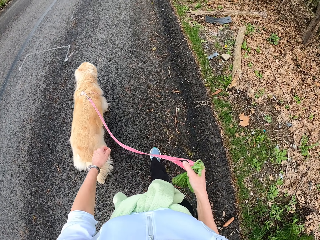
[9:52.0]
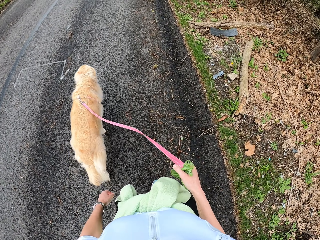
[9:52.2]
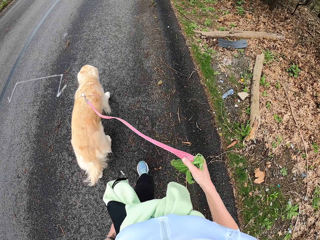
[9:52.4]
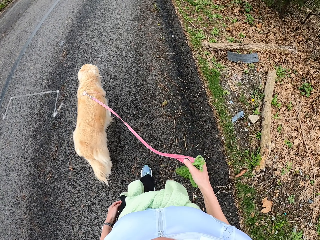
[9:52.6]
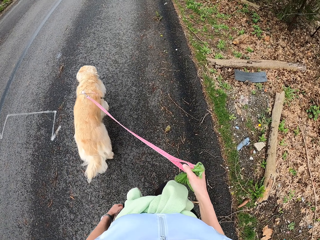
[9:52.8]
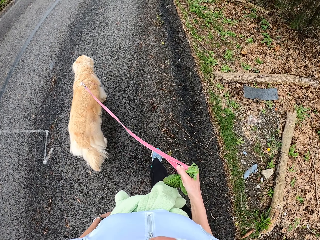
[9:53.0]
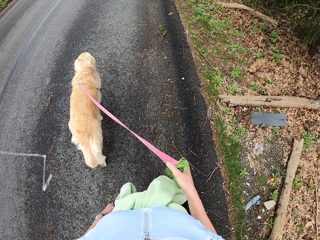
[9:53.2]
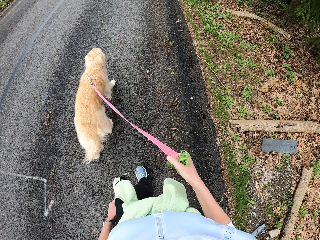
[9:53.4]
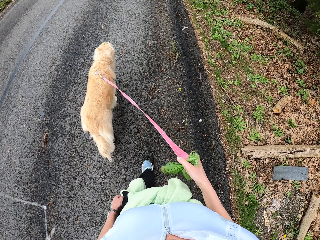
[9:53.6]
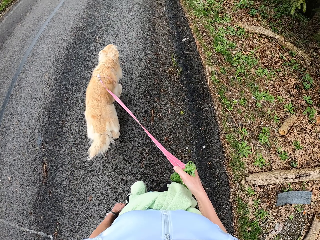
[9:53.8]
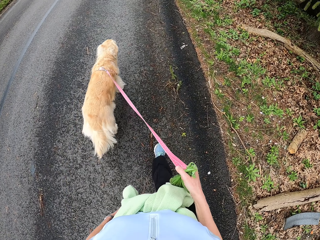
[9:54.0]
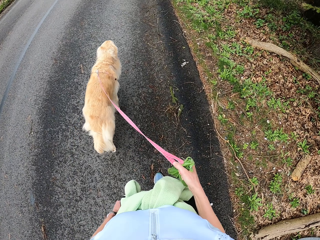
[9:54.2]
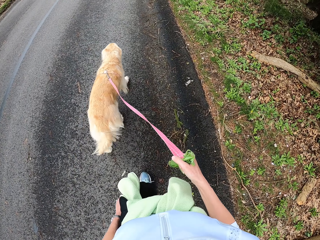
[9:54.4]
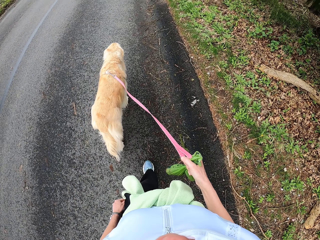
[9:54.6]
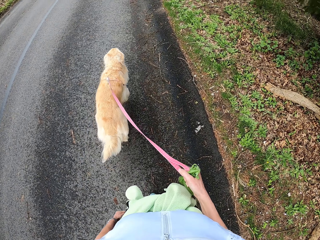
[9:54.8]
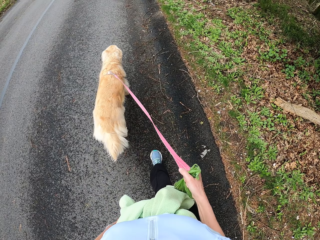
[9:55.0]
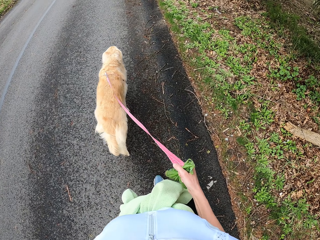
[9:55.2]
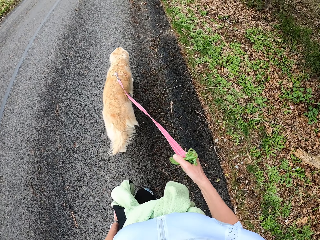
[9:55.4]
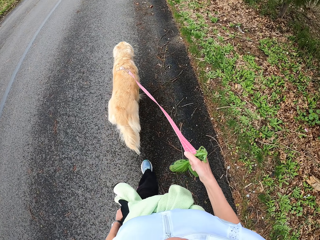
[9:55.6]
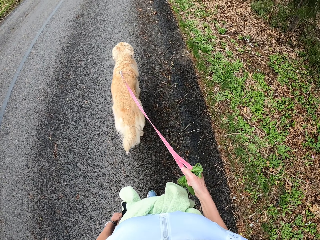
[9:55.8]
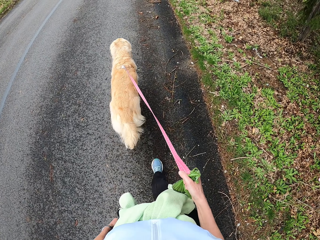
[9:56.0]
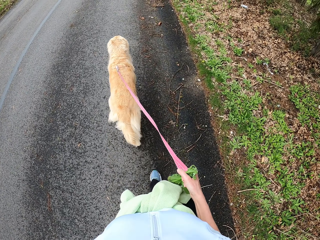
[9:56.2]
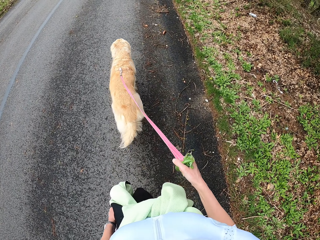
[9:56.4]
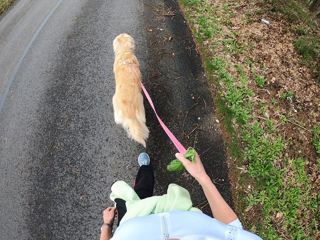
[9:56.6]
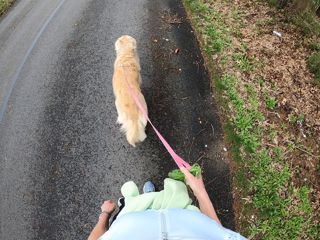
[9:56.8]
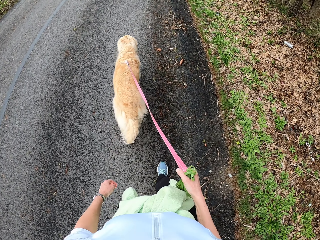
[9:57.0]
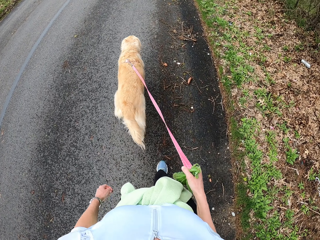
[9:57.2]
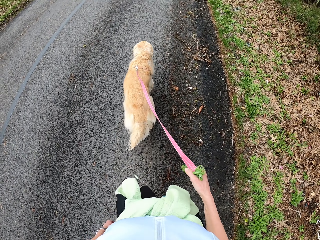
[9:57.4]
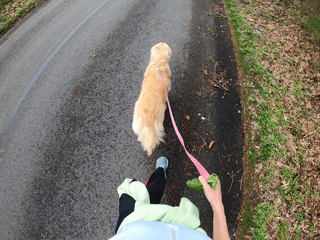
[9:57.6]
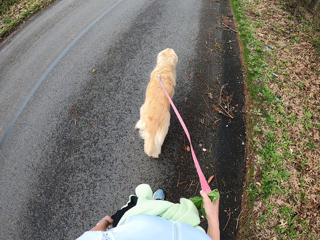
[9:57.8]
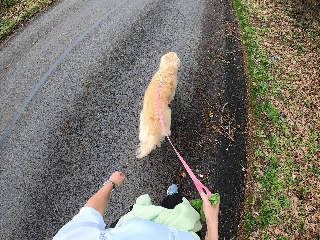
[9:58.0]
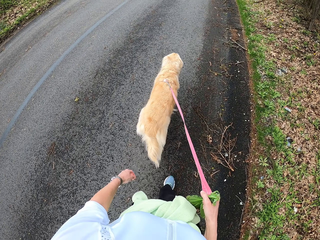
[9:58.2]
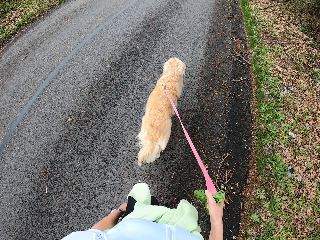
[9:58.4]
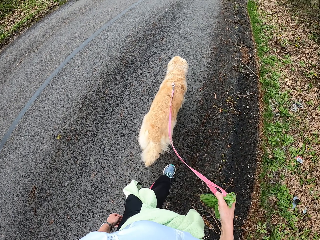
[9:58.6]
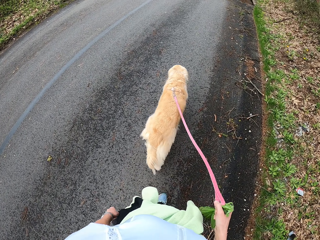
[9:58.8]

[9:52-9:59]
The camera wearer touches the sweater.

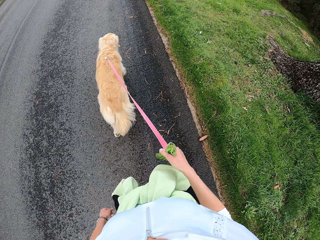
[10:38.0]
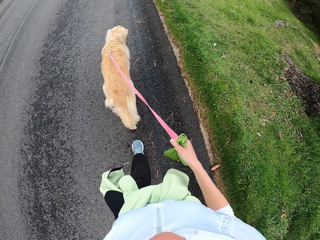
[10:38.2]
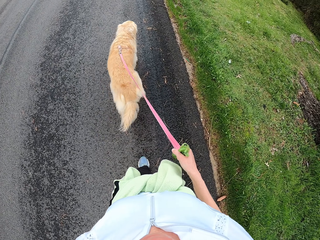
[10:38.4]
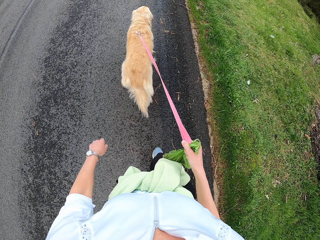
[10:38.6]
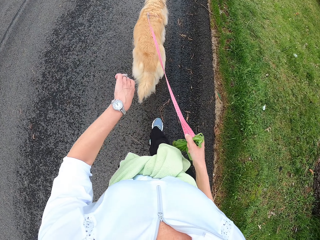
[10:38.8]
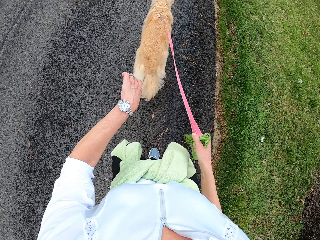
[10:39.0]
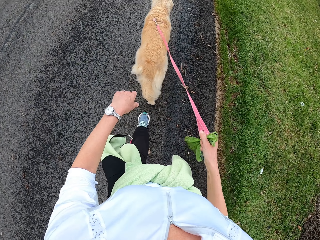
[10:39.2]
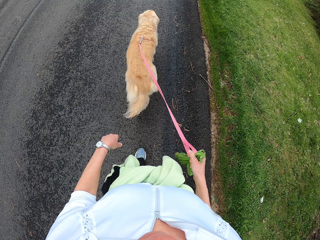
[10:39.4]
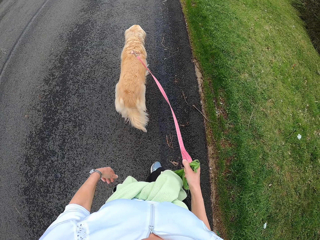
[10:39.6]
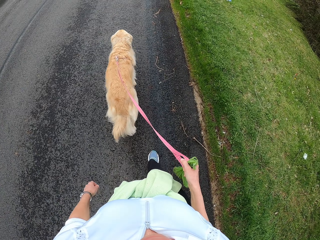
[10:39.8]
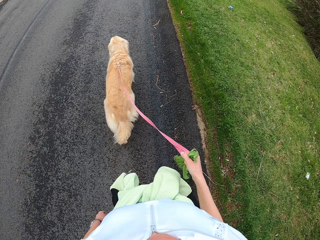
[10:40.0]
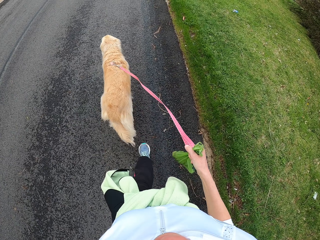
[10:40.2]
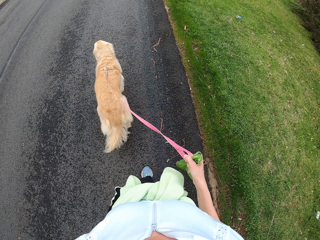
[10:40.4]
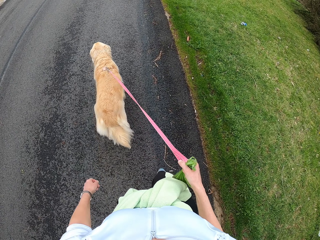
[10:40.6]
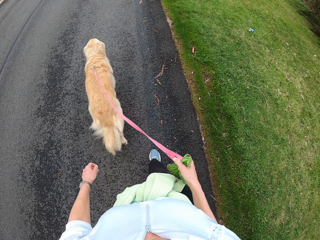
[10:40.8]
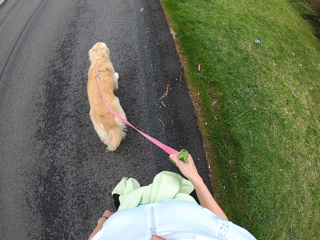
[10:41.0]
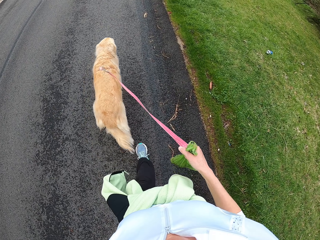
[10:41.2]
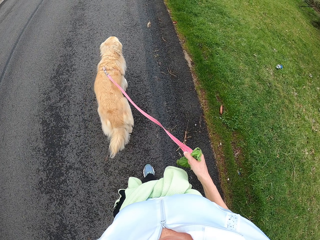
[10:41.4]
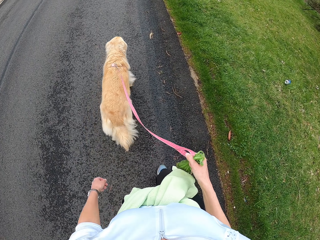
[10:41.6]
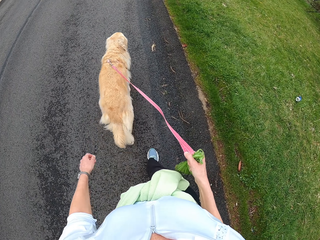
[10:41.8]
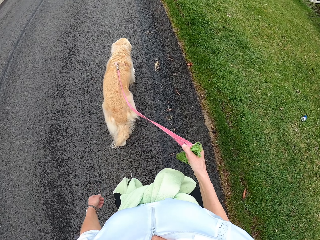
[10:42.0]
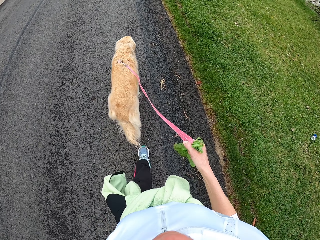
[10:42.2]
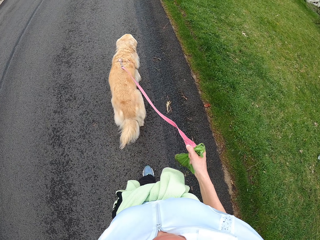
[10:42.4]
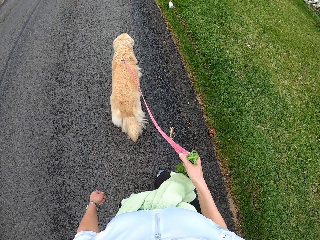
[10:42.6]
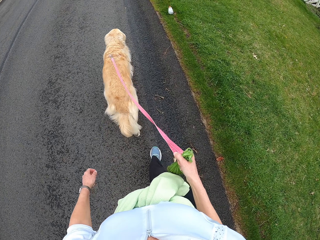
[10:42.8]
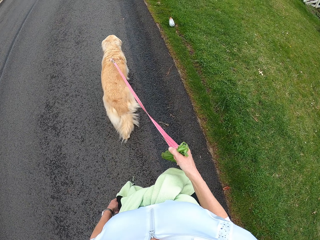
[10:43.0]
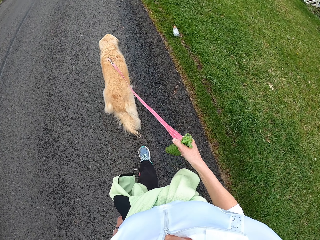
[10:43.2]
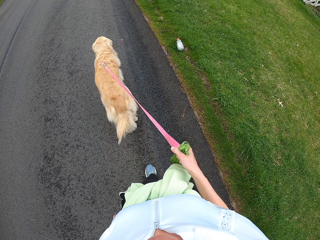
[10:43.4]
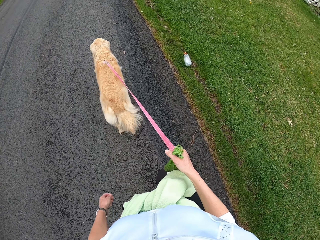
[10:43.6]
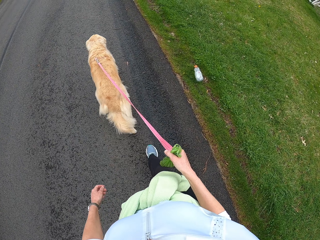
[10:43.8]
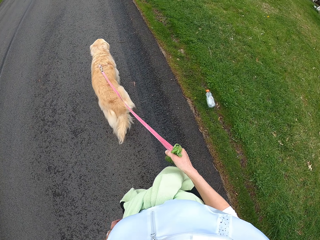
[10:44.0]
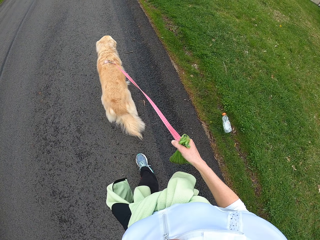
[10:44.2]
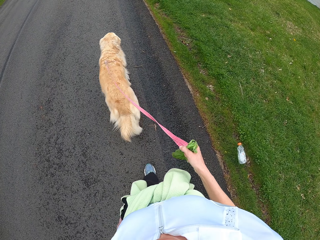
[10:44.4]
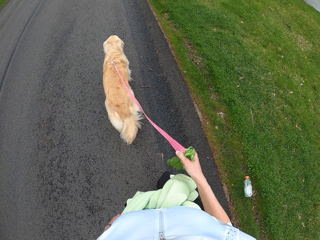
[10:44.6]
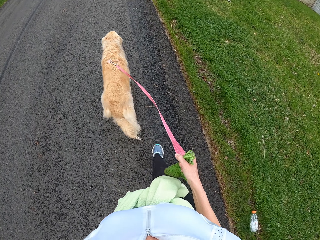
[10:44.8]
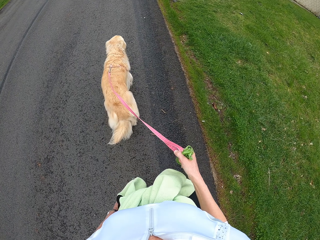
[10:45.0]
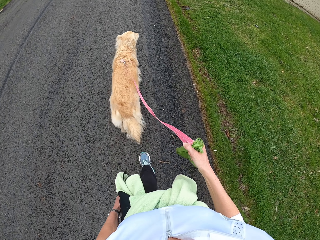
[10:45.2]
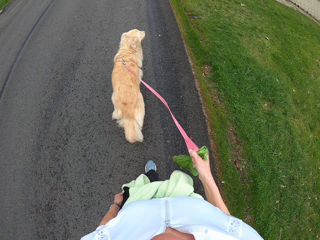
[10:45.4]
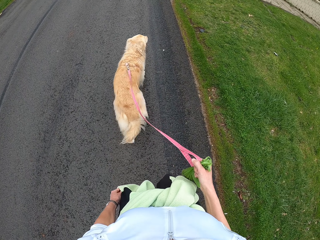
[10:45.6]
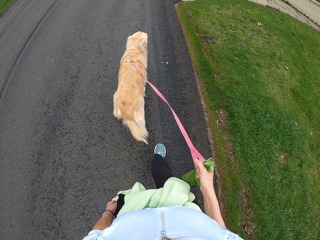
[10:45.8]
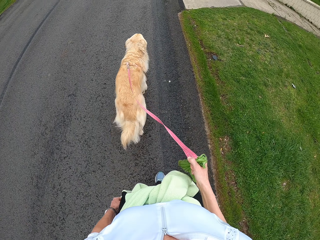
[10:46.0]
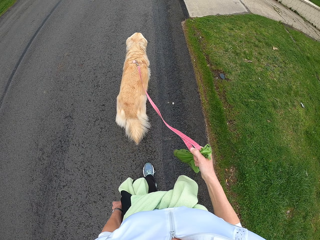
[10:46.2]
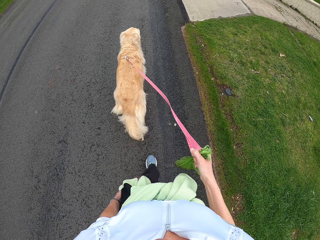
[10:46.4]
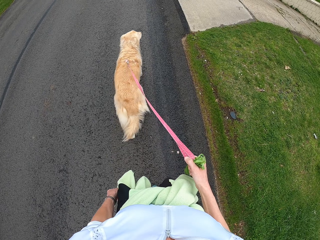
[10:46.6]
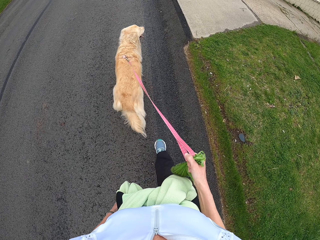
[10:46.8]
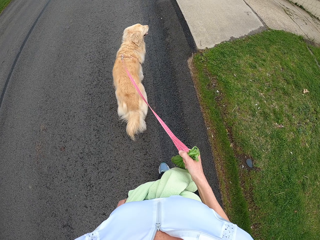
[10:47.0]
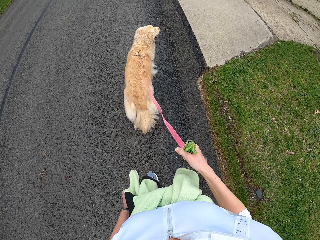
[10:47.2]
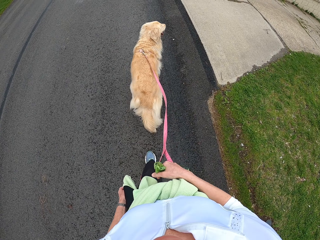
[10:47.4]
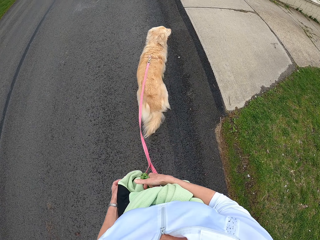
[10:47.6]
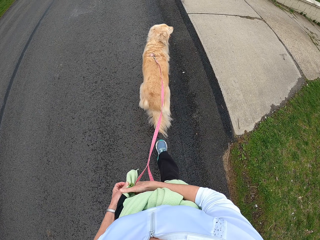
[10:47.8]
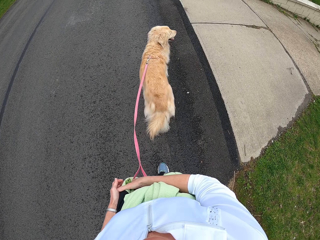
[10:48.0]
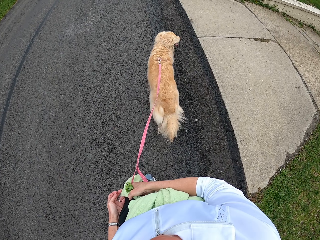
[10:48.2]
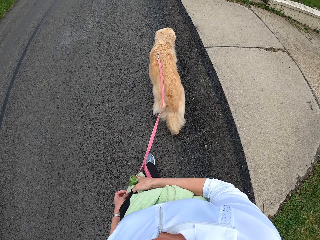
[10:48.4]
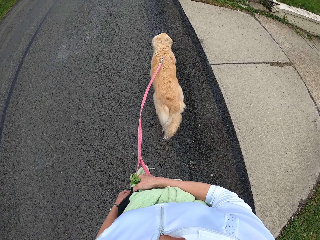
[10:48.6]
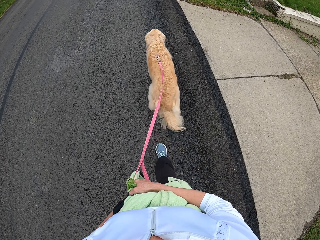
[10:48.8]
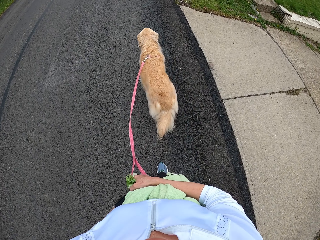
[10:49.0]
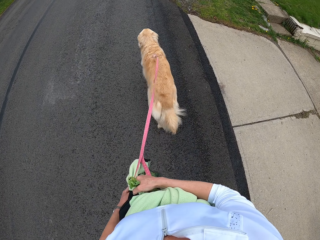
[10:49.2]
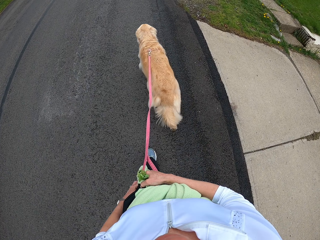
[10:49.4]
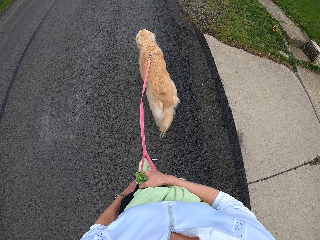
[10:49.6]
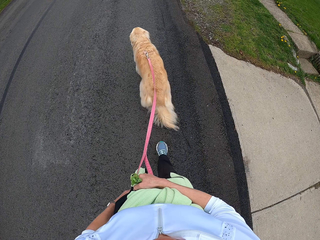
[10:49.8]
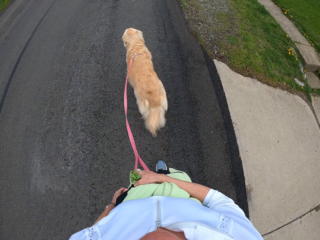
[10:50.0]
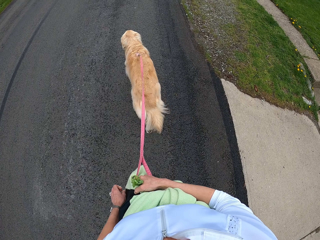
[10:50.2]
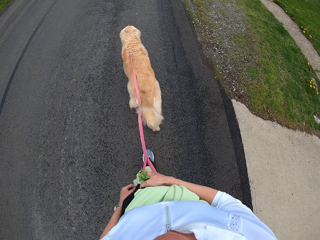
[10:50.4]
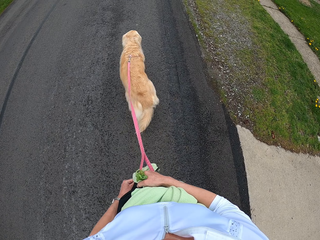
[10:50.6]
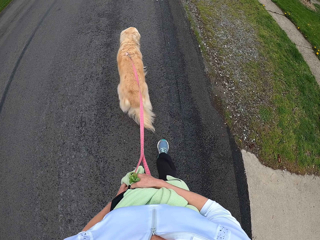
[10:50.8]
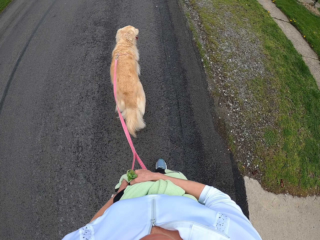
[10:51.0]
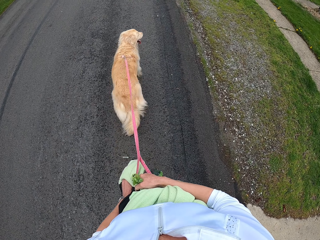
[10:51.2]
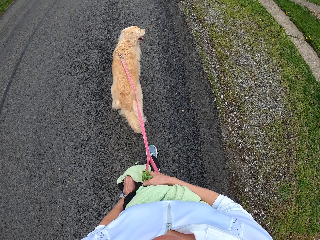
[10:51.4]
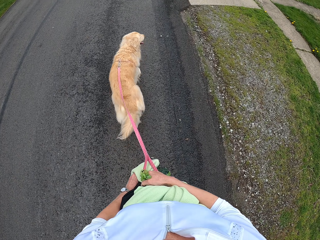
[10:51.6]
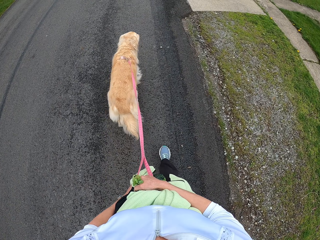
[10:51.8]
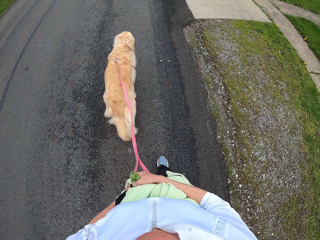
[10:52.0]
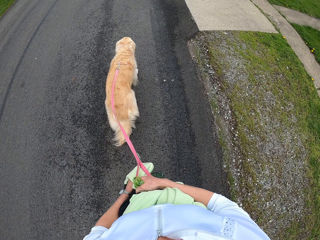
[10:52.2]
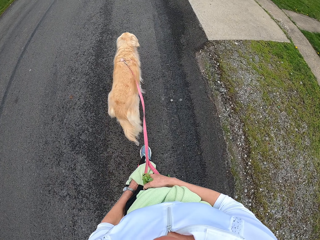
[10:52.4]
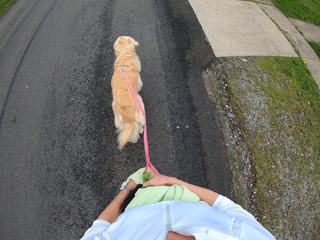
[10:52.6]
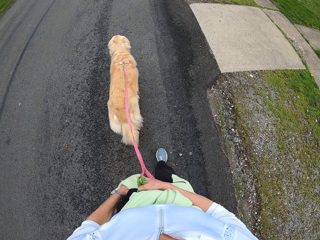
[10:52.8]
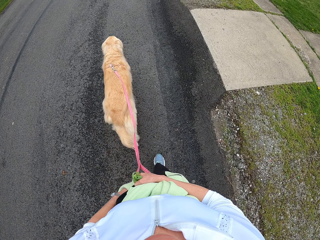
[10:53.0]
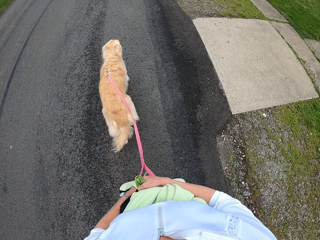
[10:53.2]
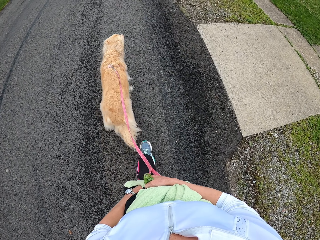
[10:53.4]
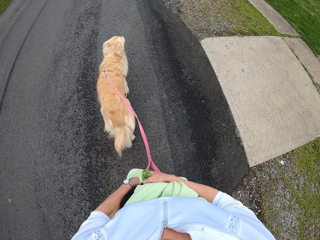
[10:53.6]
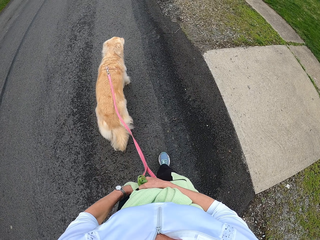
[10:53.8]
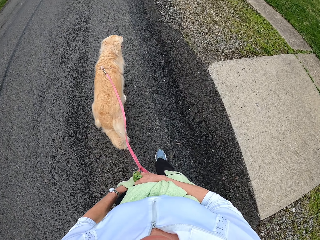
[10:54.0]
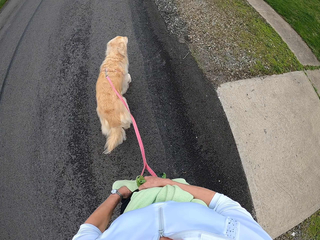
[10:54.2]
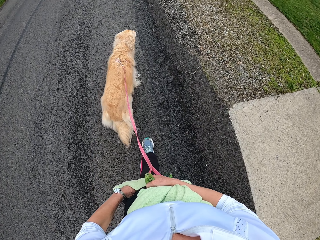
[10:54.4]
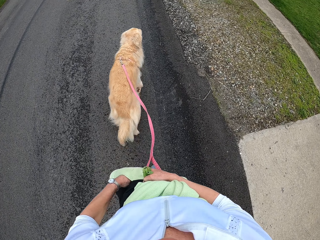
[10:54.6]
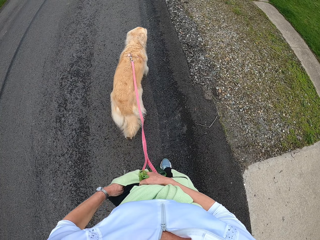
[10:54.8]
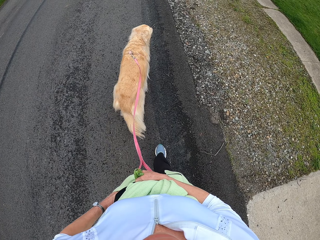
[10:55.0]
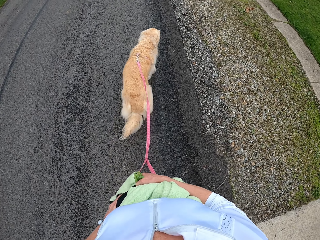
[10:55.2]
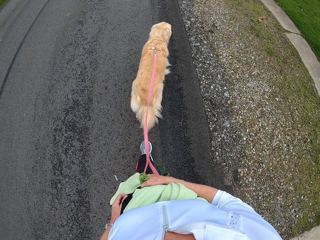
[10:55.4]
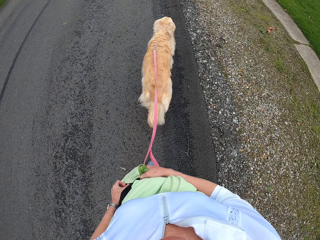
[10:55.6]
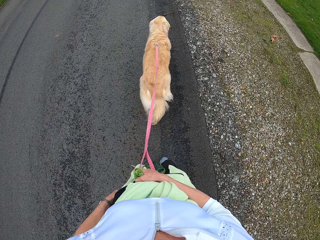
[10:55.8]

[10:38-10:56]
The camera wearer looks at the watch. They touch the sweater. They remove the phone from the pocket.
